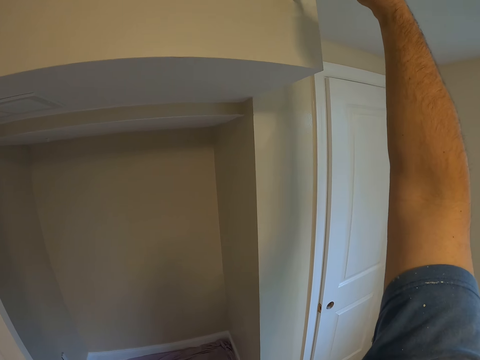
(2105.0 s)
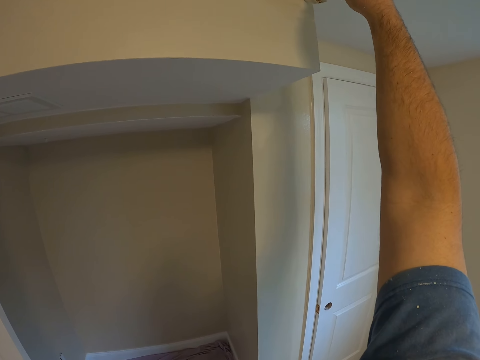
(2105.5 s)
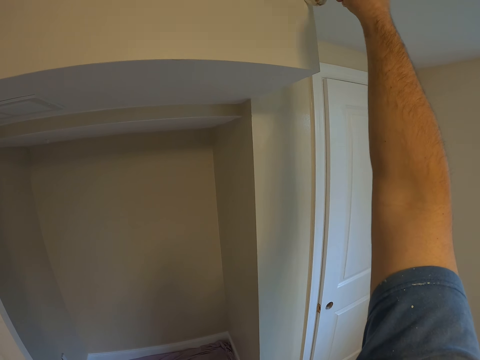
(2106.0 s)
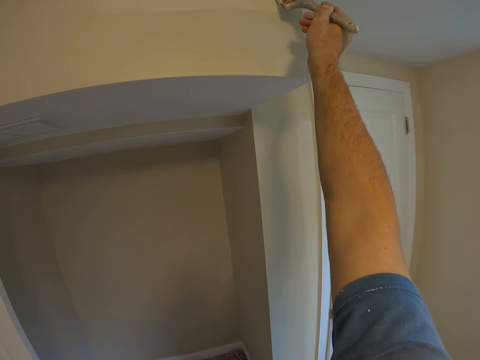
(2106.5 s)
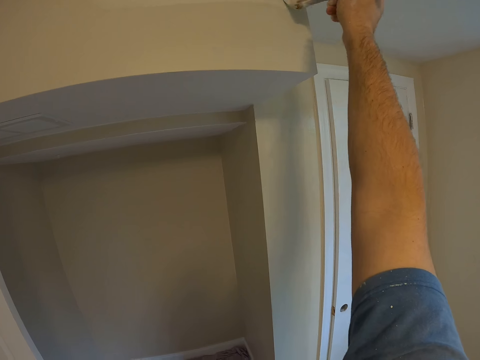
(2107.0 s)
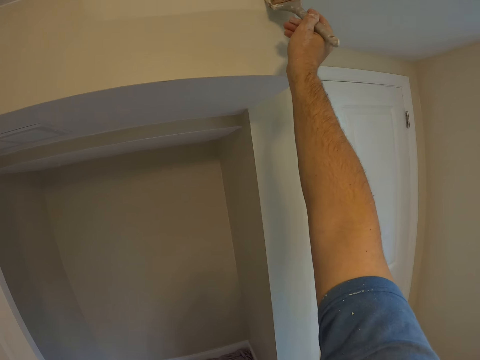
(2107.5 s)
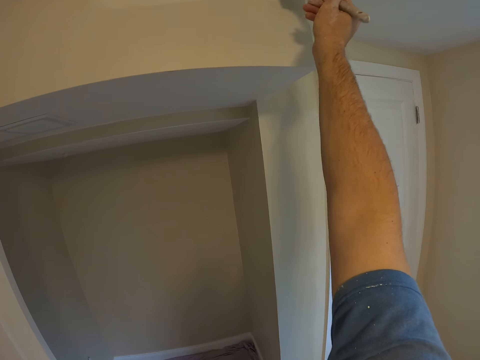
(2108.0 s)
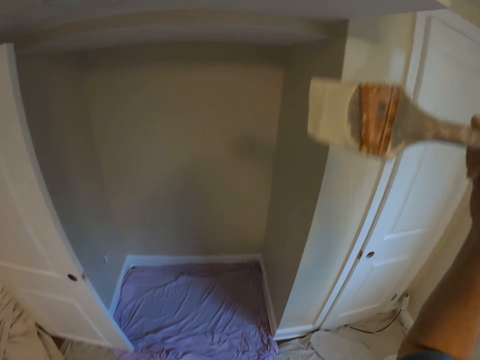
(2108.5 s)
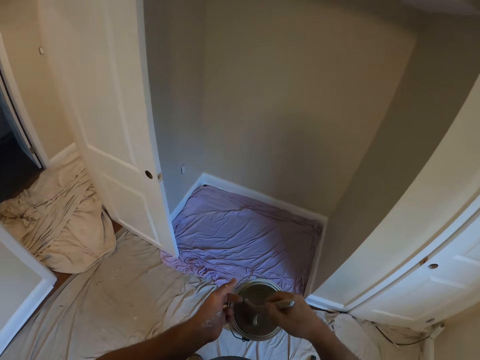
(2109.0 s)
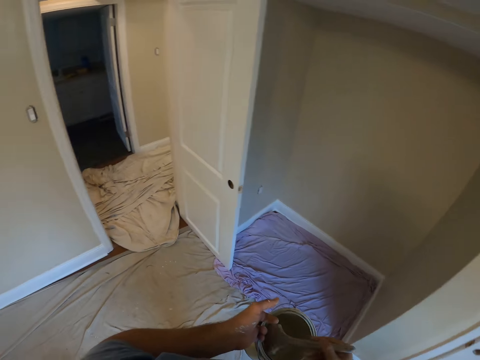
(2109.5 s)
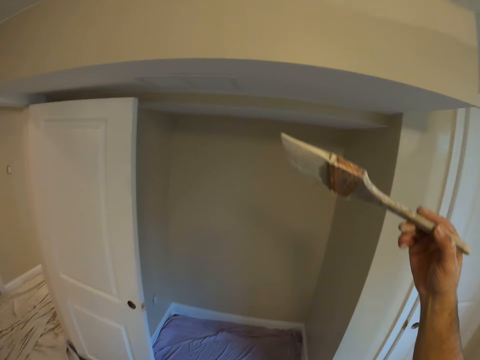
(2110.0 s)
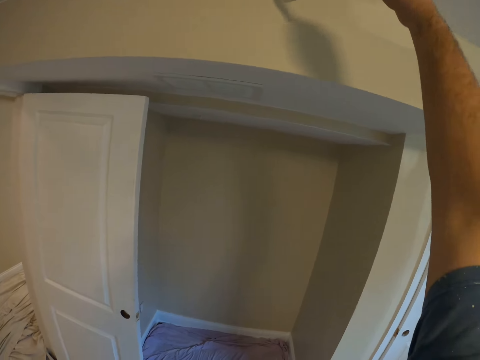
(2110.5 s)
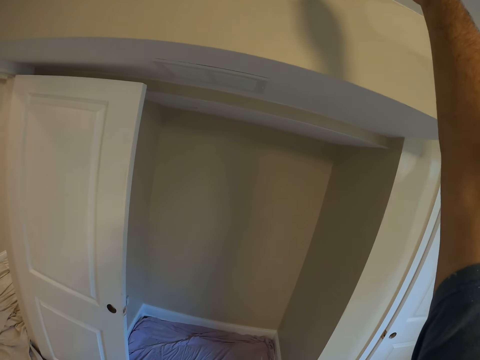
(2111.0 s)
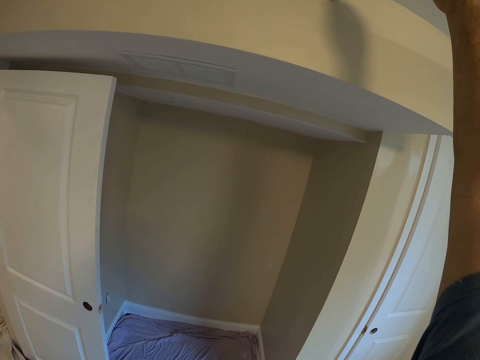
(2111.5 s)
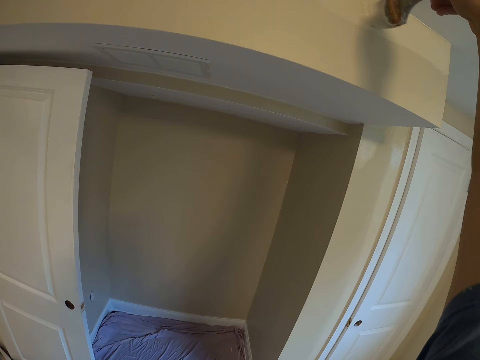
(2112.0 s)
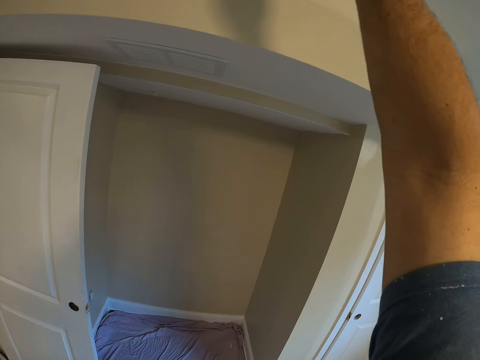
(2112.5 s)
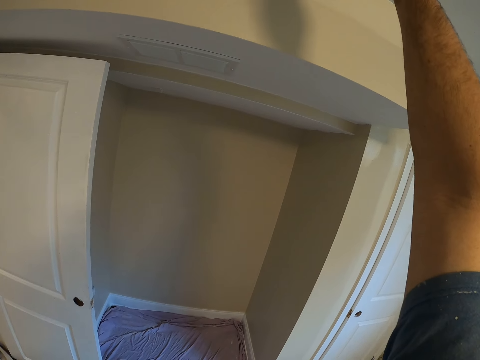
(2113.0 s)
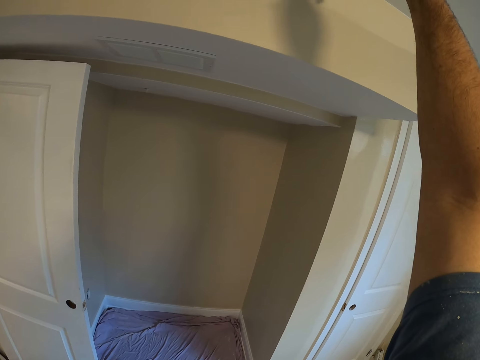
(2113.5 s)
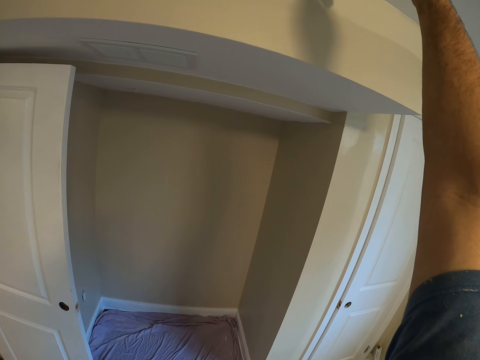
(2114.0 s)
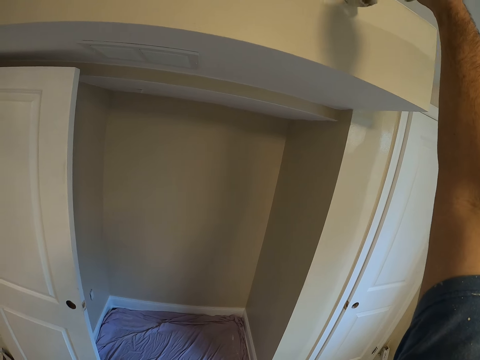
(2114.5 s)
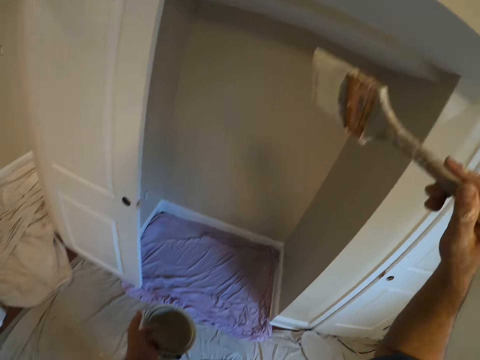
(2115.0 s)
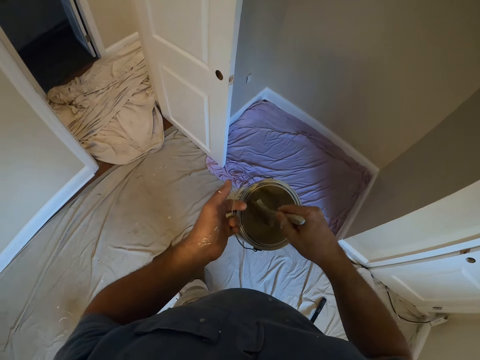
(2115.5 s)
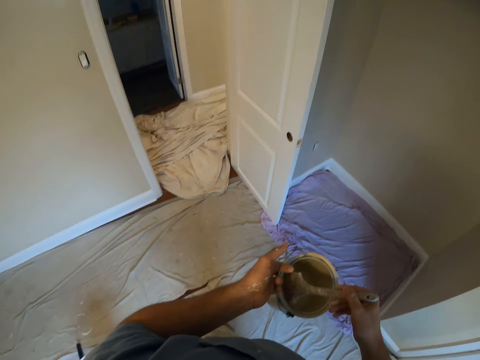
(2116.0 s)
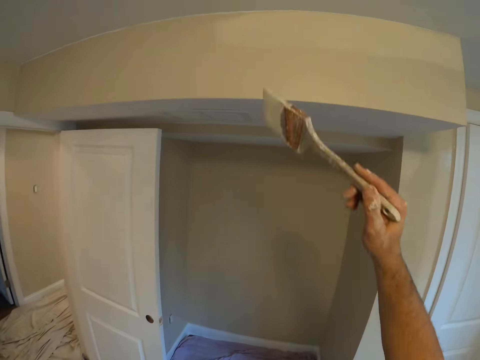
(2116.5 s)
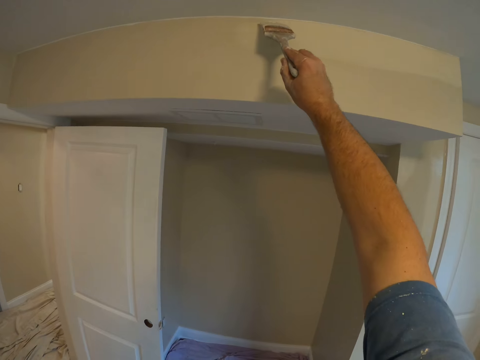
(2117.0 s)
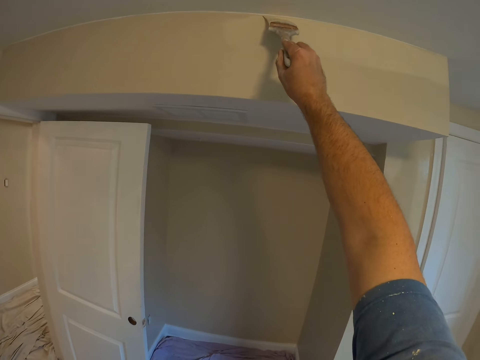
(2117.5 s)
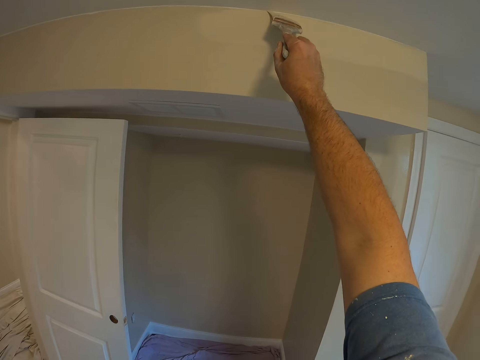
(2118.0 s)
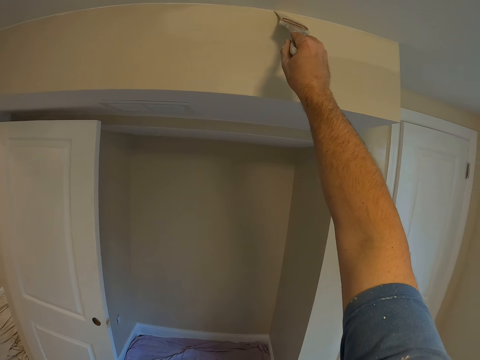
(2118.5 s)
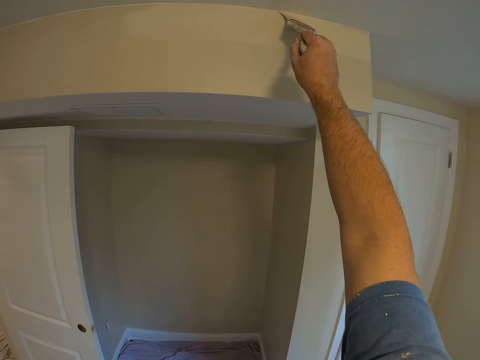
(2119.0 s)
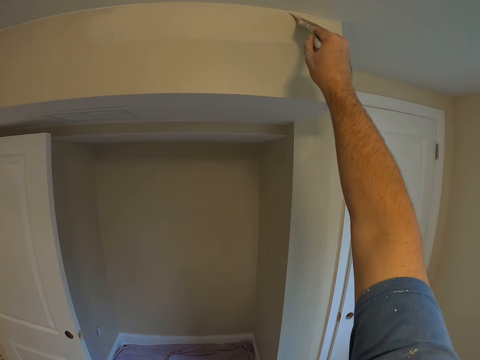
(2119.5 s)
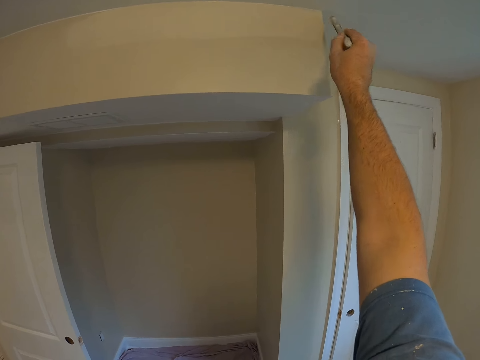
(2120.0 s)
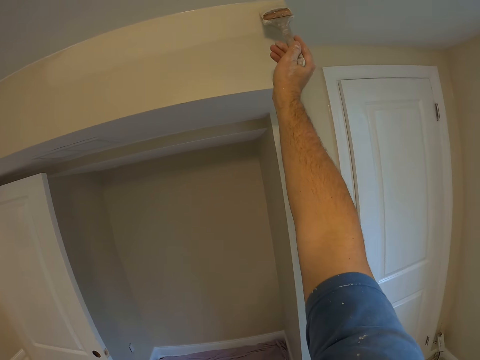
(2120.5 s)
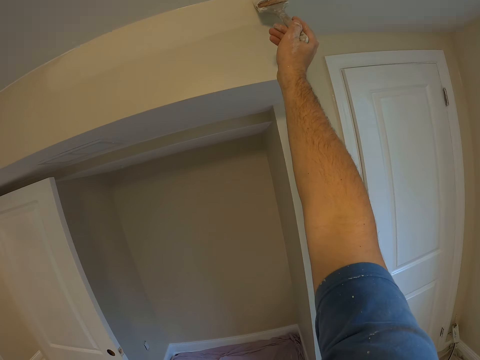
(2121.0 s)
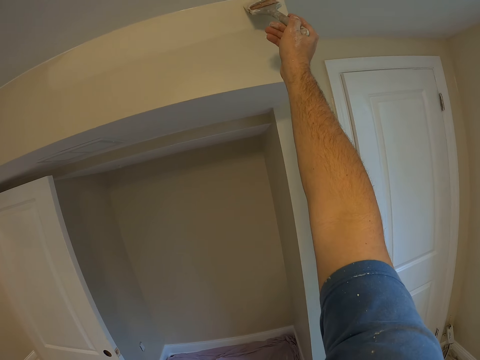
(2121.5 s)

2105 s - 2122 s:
The camera wearer dips the brush in his right hand into the paint container in his left hand. He paints the wall using the paintbrush. He dips the brush in his right hand into the paint container in his left hand. He paints the wall using the paintbrush.

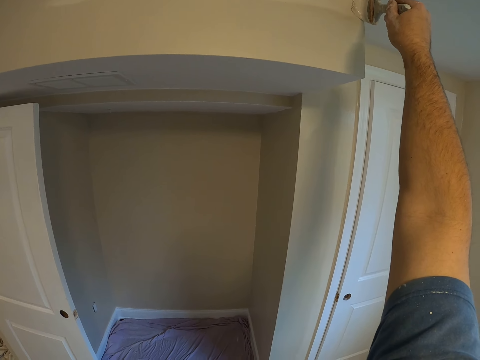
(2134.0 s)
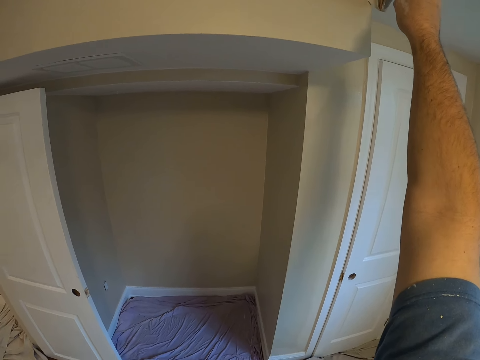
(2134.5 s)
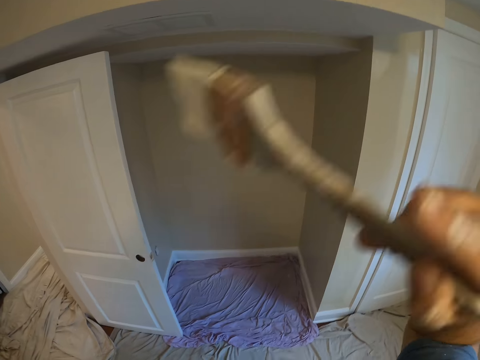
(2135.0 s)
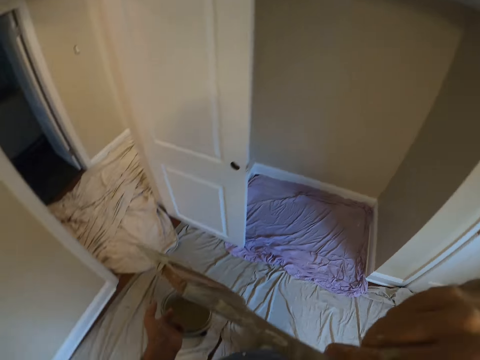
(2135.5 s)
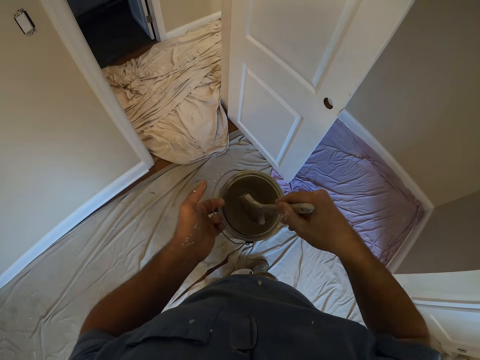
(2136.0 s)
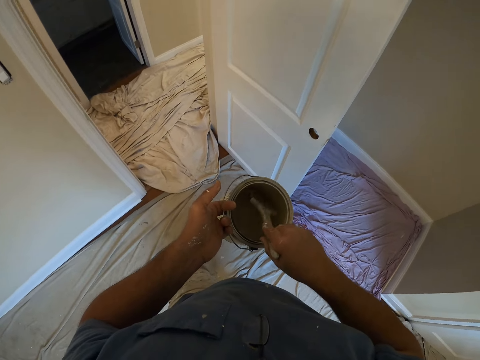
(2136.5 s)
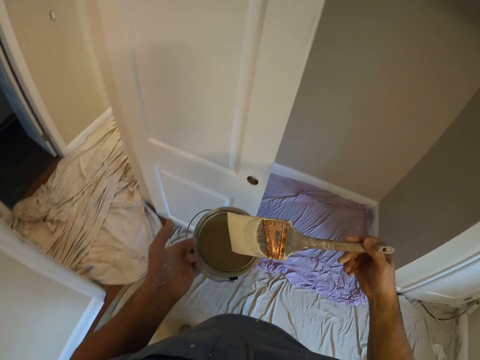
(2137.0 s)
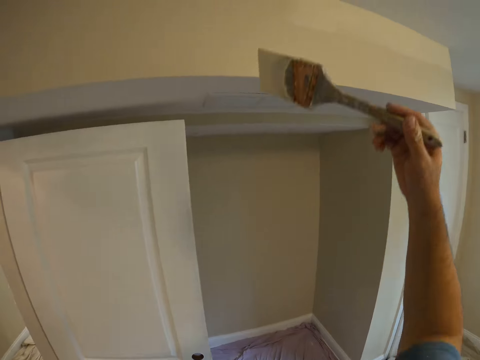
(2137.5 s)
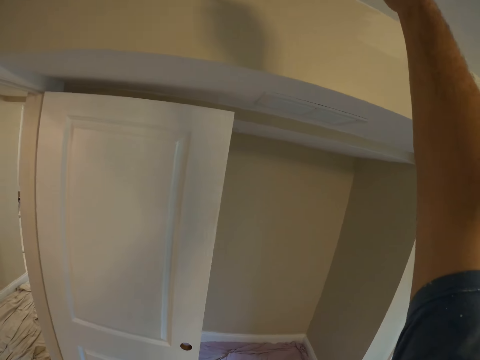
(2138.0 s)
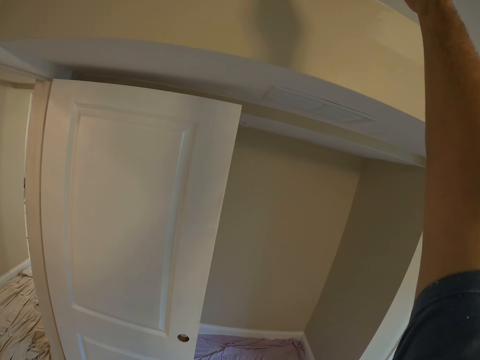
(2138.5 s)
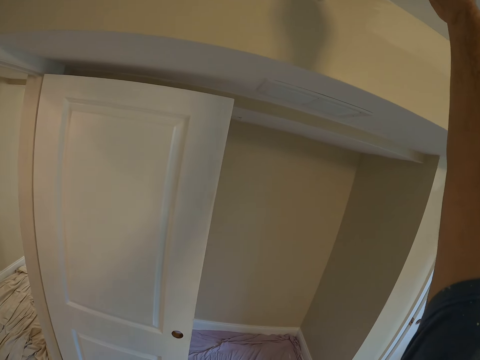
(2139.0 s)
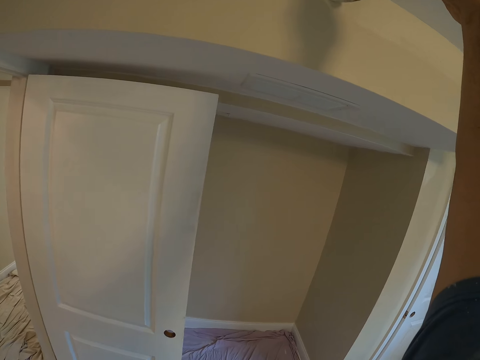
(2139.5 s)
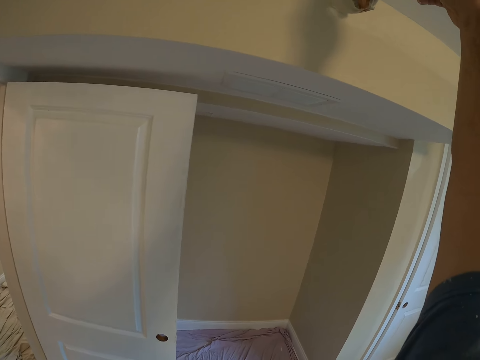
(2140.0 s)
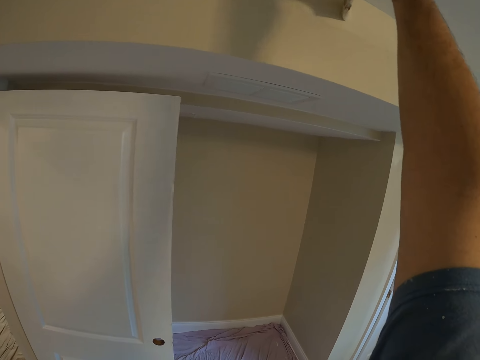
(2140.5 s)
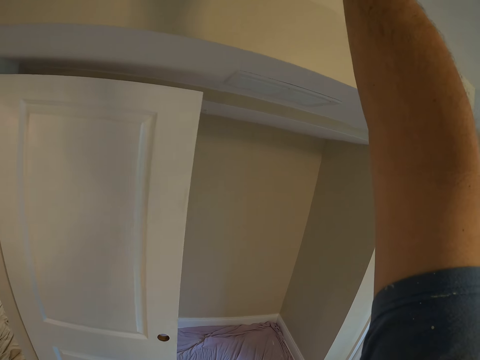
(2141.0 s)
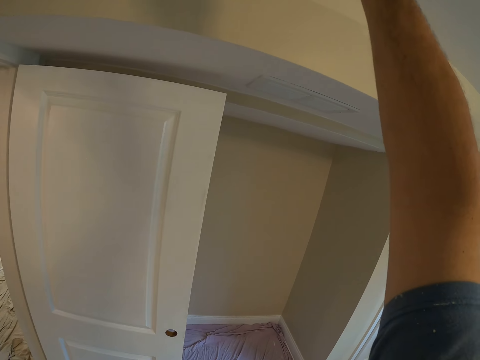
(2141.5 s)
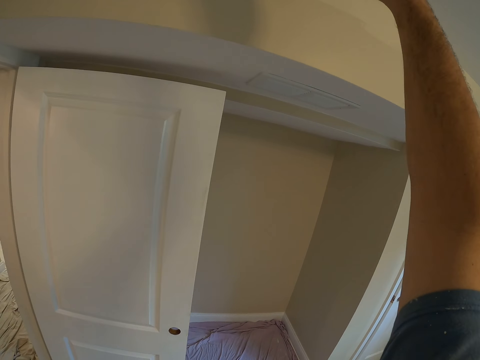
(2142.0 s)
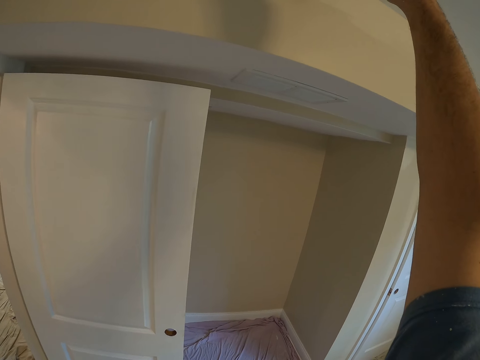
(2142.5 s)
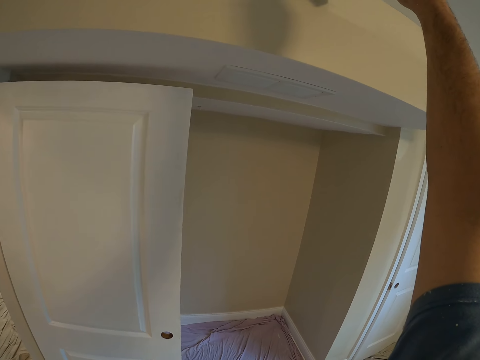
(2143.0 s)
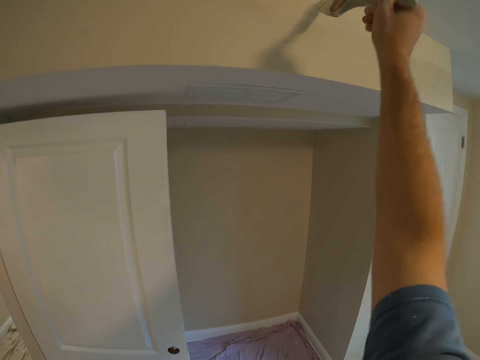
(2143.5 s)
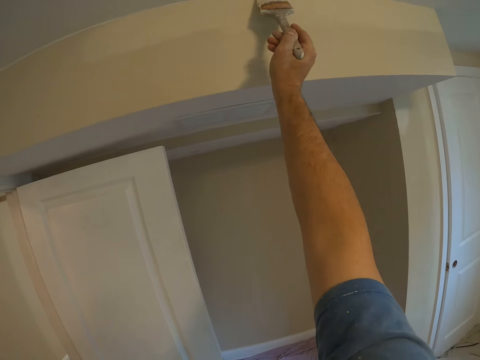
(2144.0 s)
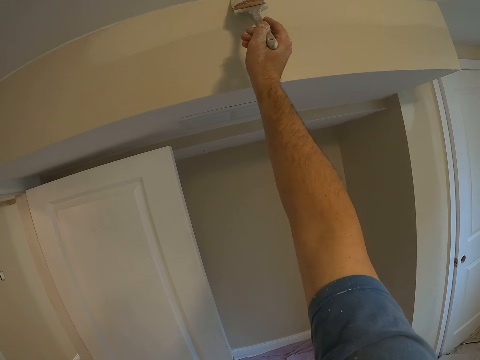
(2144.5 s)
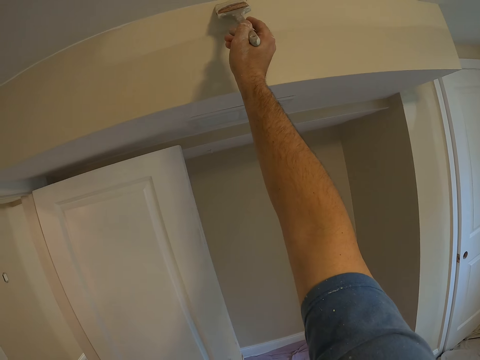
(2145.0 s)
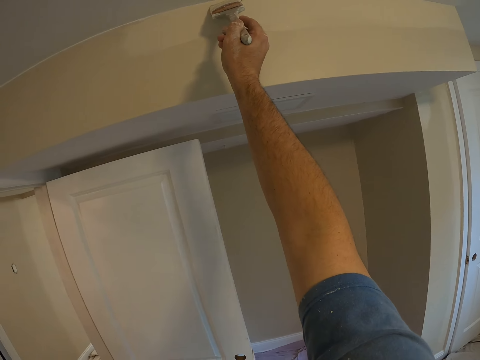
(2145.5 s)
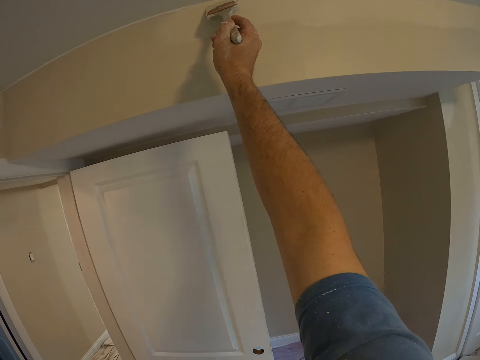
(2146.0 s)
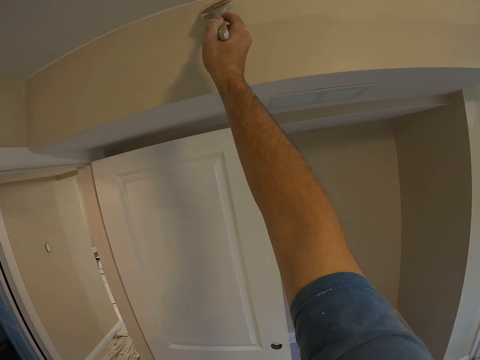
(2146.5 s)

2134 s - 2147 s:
The camera wearer brings his right hand closer to his face. He rubs himself. He dips the brush in his right hand into the paint container in his left hand. He paints the wall using the paintbrush.
